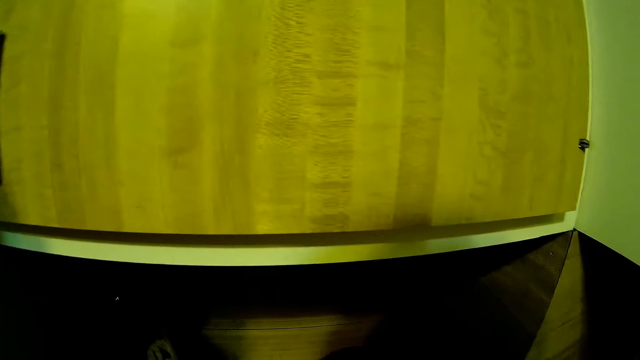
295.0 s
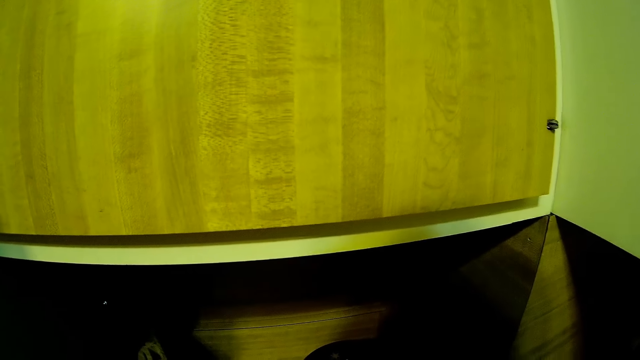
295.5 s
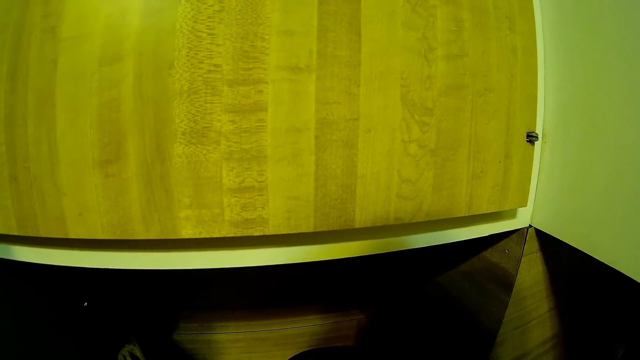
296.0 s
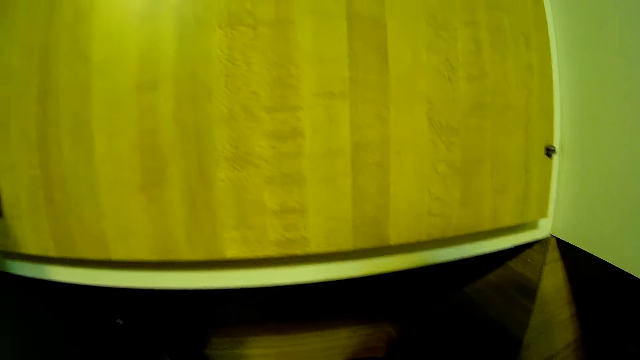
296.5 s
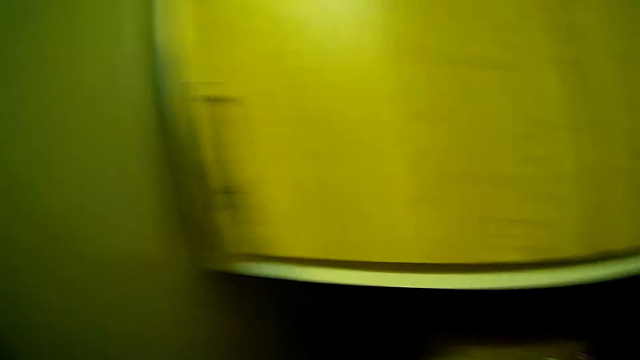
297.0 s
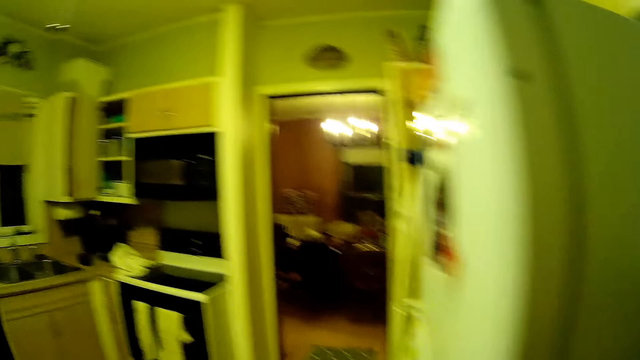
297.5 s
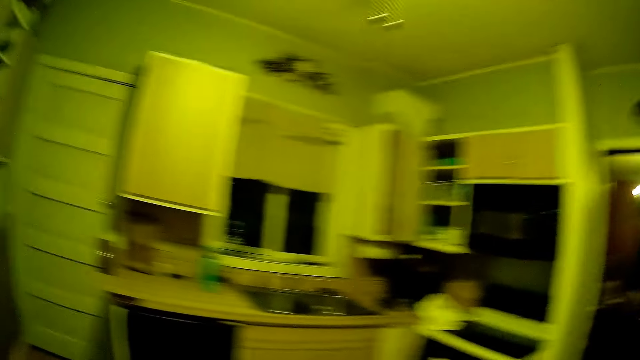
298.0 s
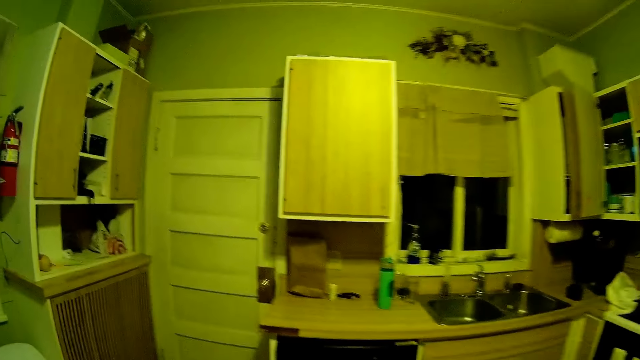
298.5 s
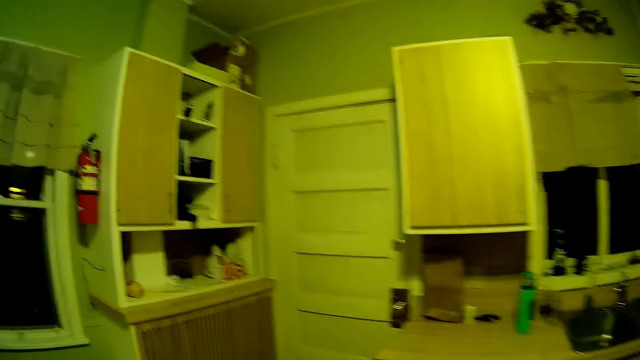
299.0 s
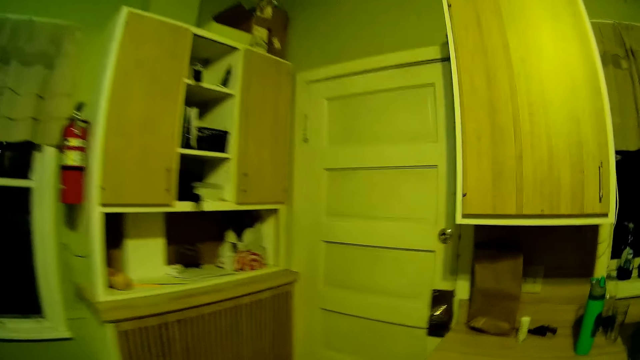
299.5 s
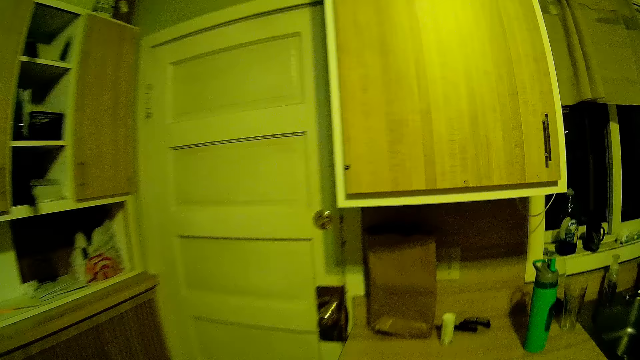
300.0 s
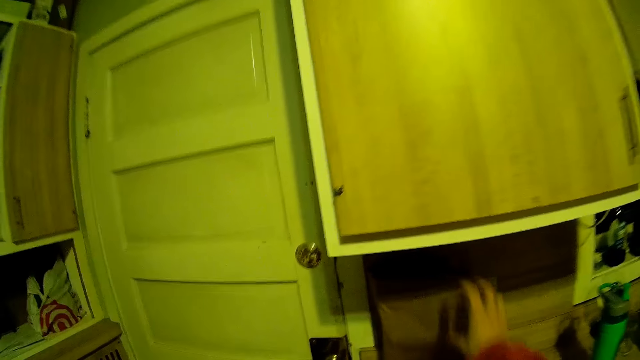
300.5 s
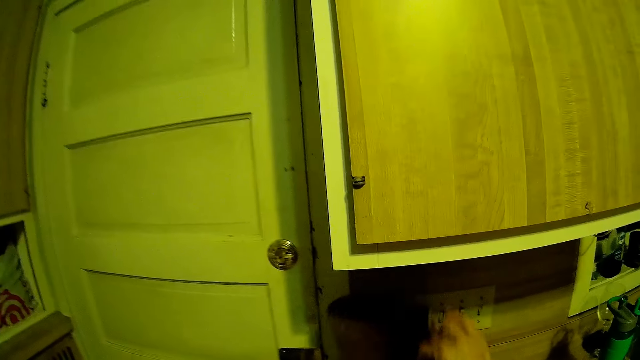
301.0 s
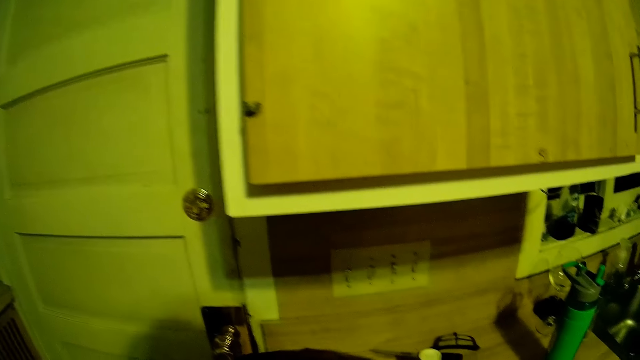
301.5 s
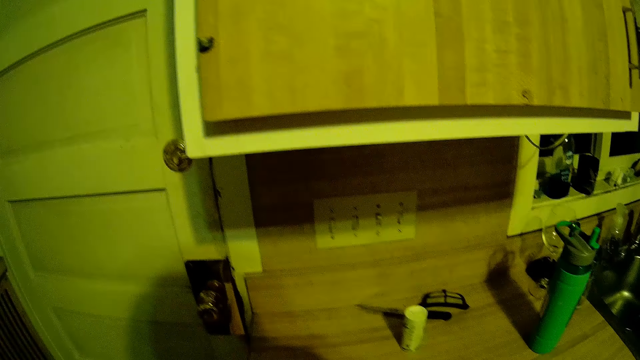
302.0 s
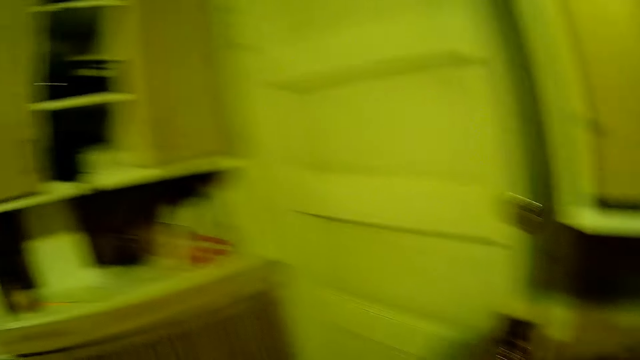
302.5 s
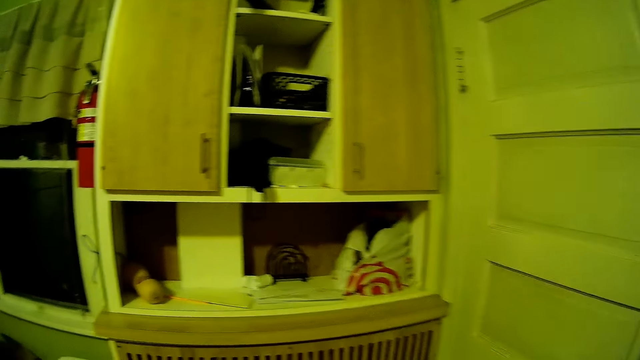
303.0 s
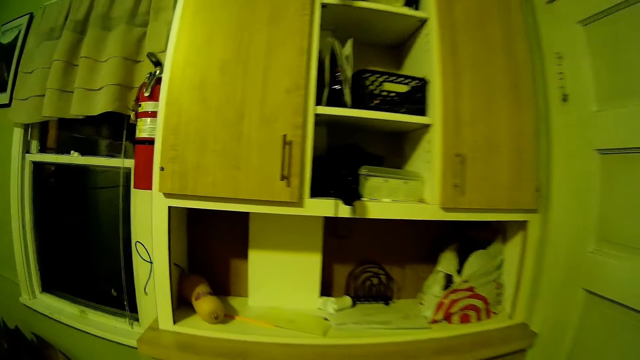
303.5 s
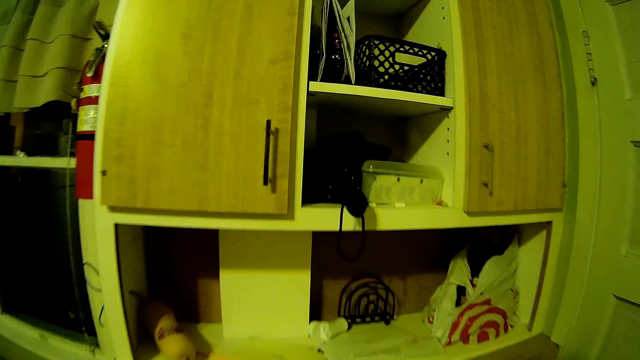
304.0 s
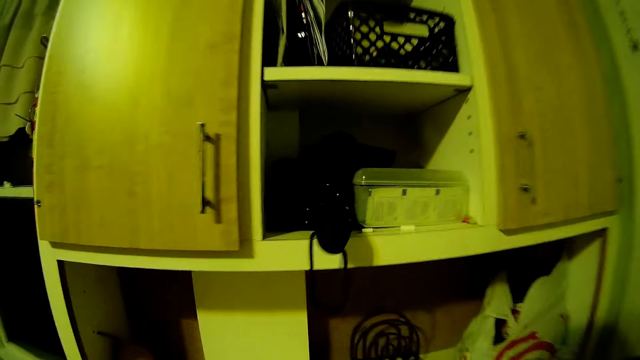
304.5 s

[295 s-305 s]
The camera wearer moves closer to the cabinet. She moves to the other side of the table. She picks up a paper bag from a kitchen countertop with her right hand.

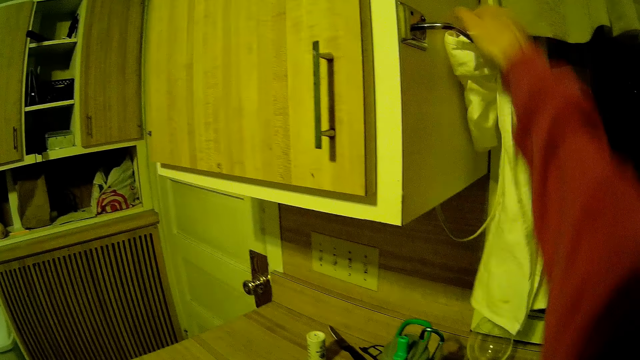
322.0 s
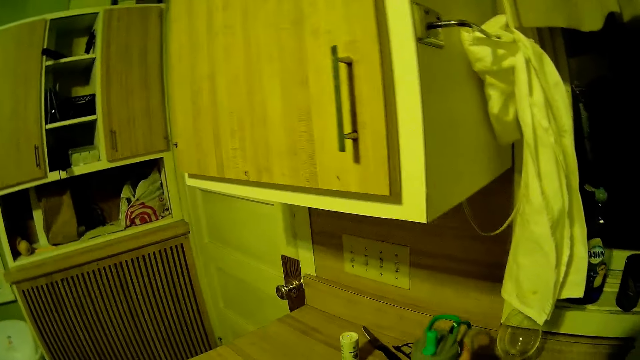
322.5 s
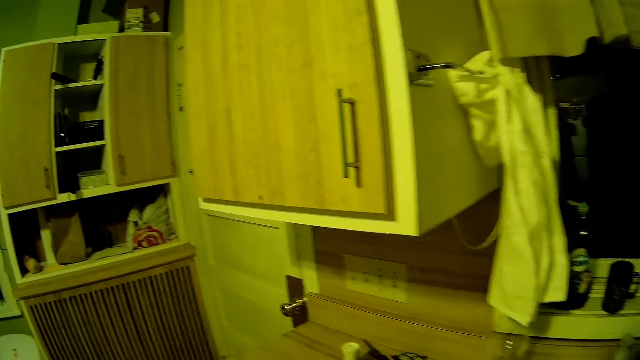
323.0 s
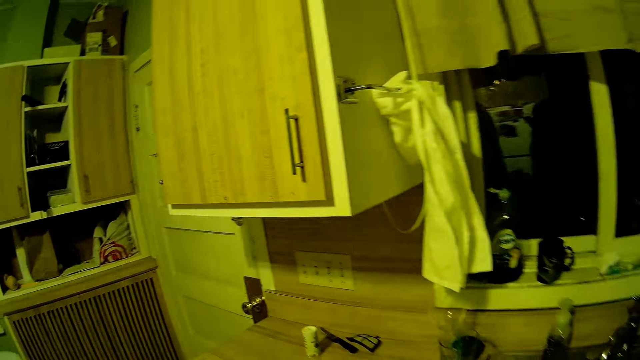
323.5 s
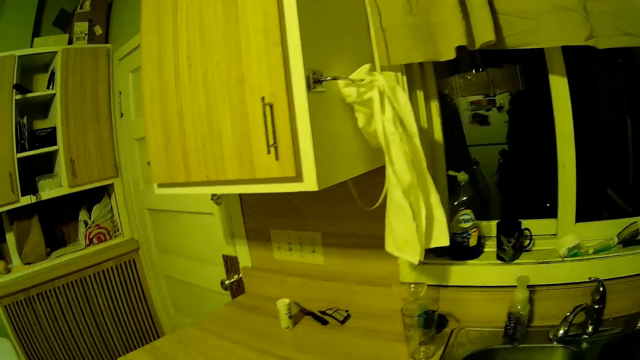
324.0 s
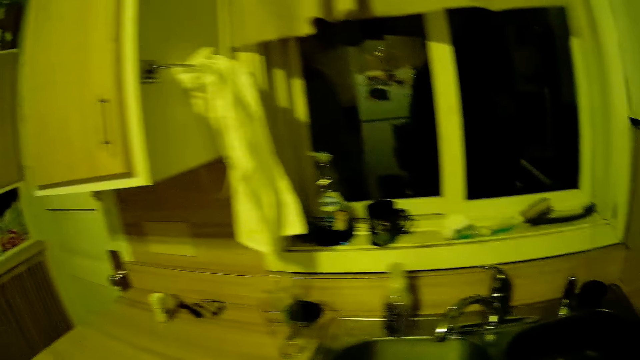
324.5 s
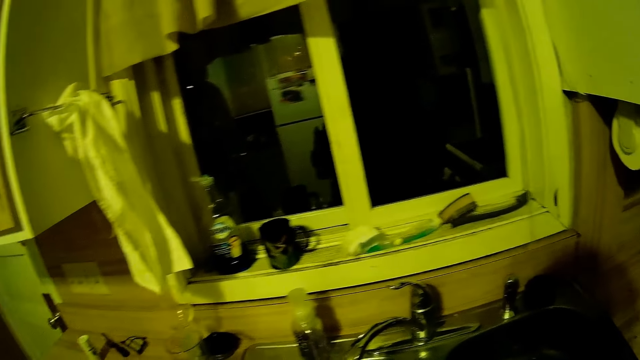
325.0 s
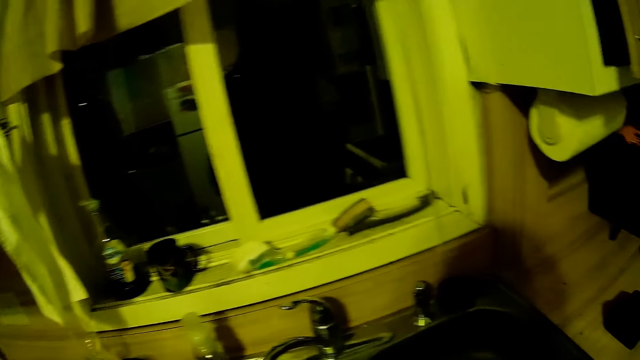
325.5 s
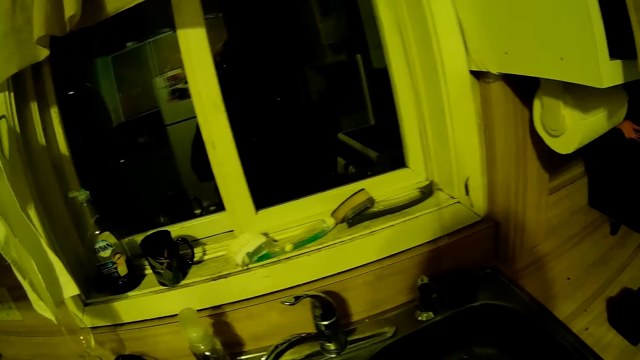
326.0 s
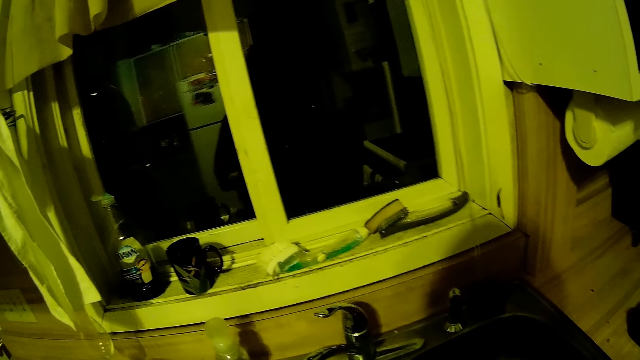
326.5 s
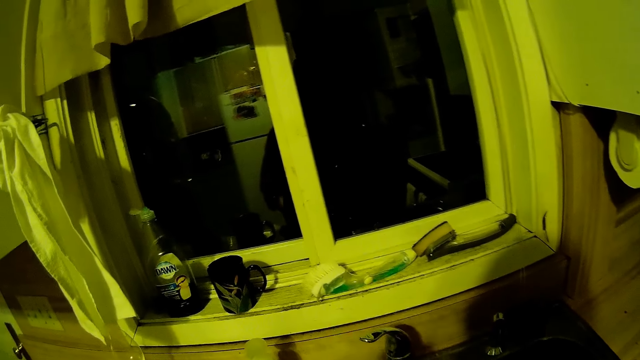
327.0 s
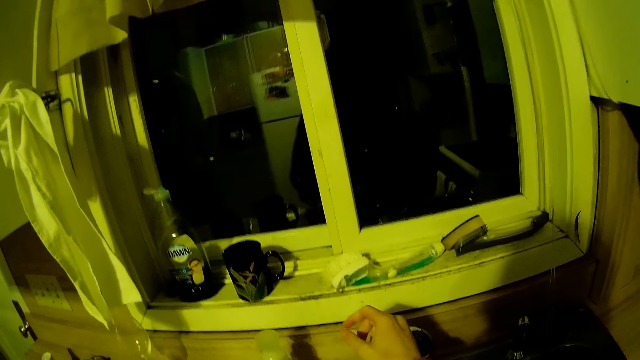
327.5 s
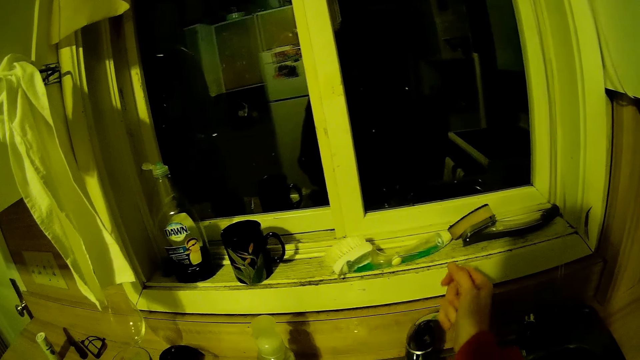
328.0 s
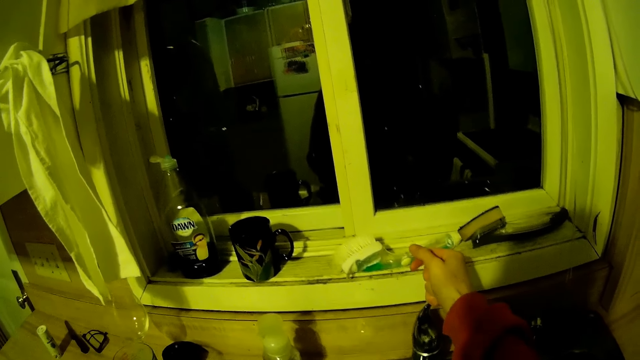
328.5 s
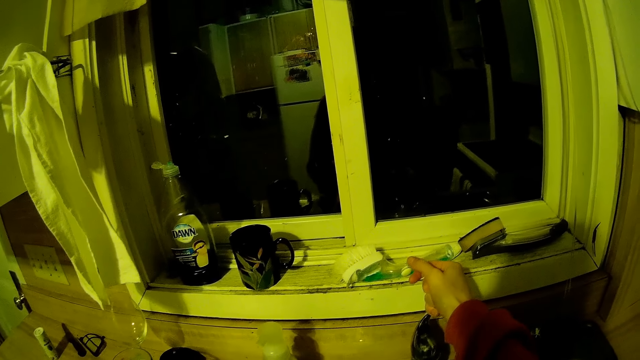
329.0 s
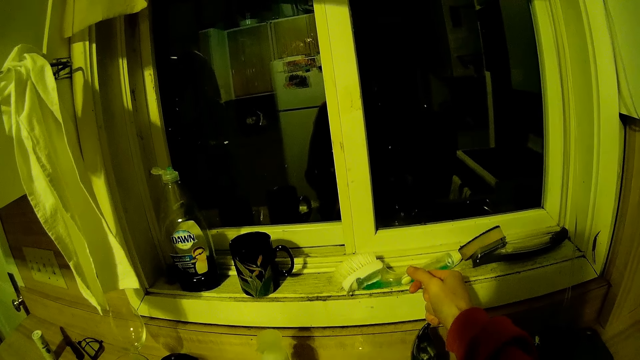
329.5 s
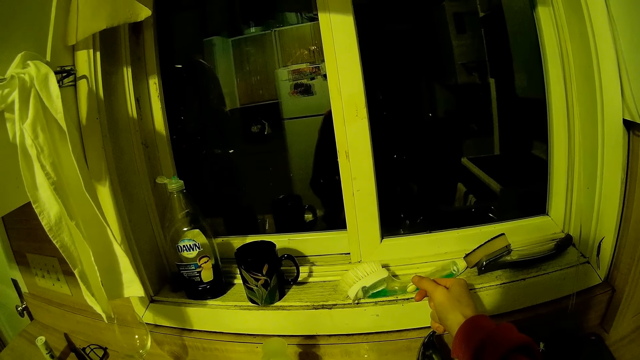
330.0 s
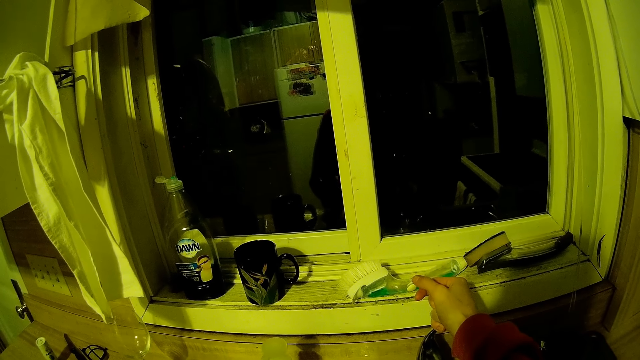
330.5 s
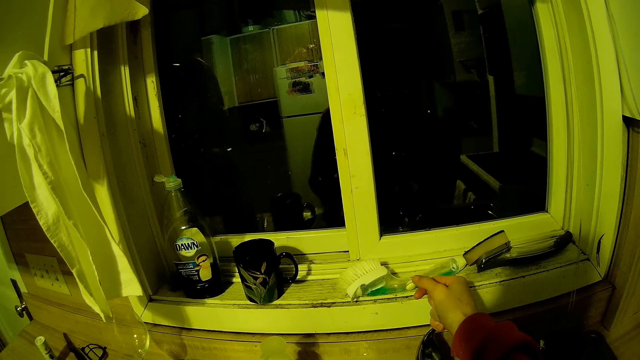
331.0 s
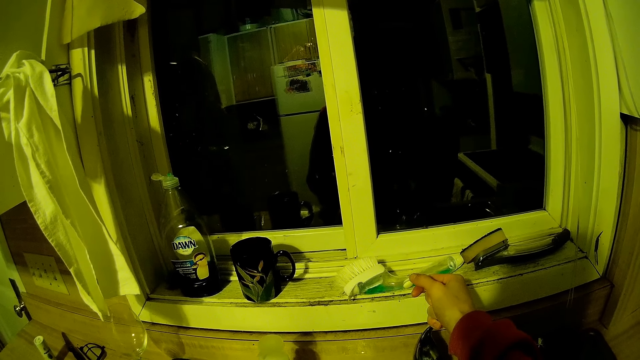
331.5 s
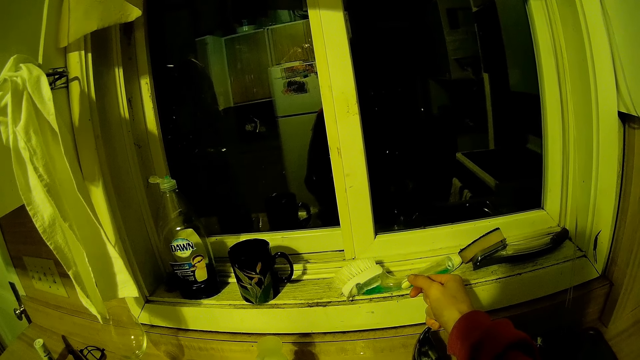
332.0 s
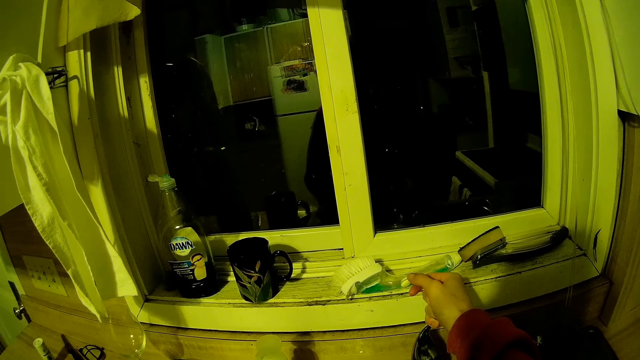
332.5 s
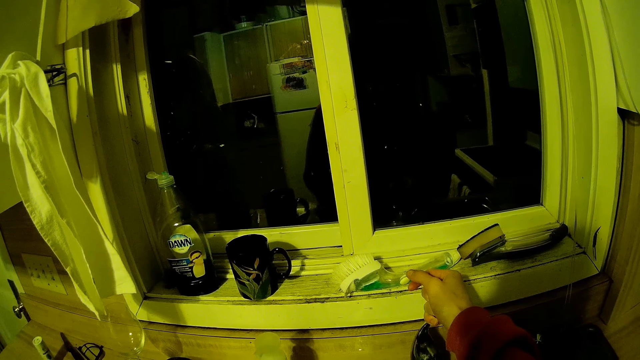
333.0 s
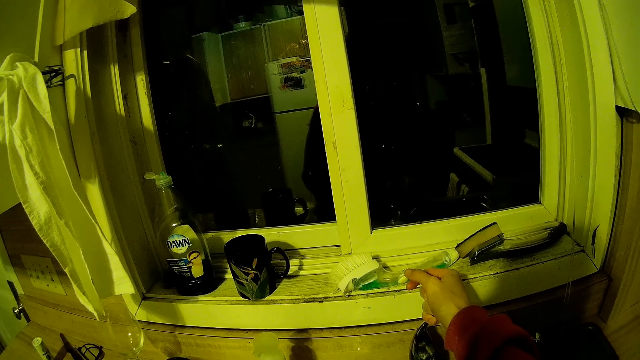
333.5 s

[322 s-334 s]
The camera wearer picks up a water bottle from the kitchen countertop with her right hand. She moves around. She opens the tap in a washing sink with her right hand.
